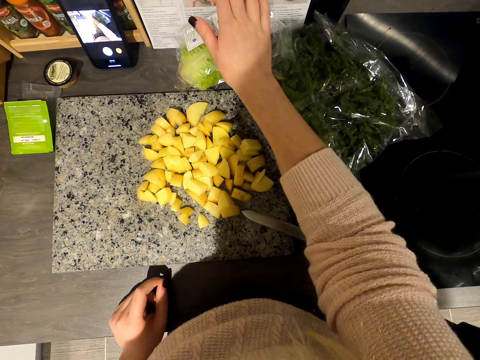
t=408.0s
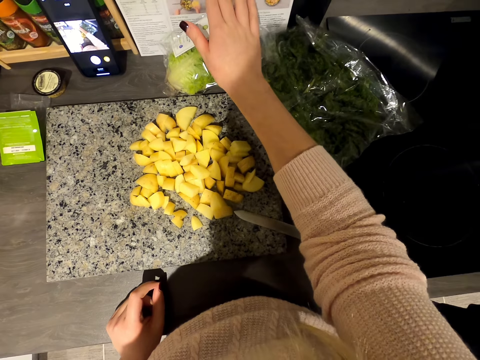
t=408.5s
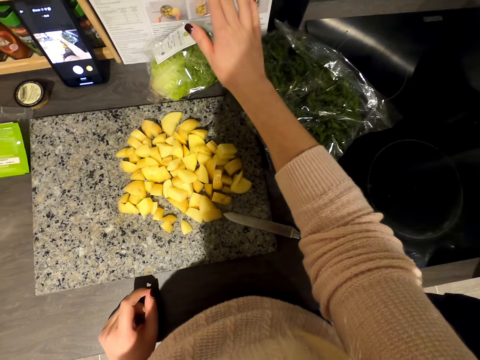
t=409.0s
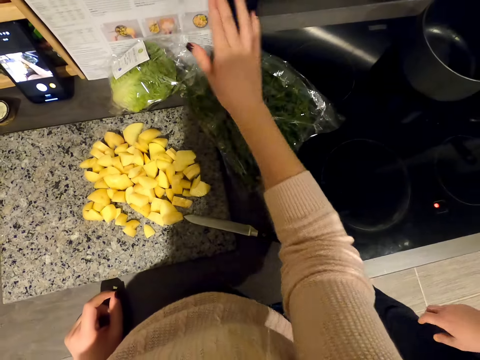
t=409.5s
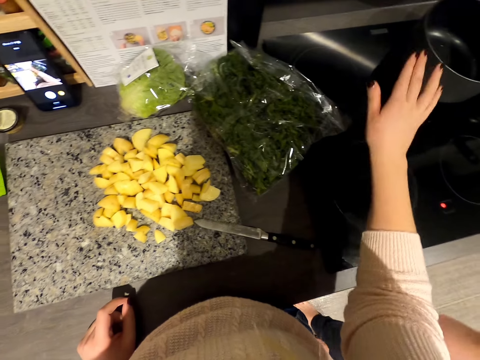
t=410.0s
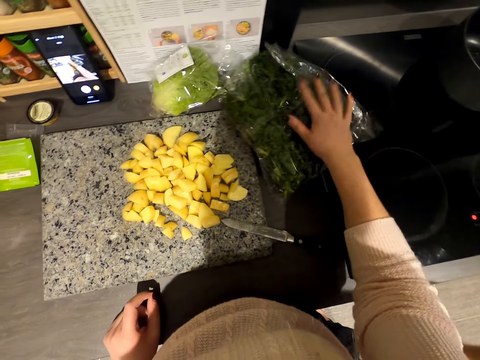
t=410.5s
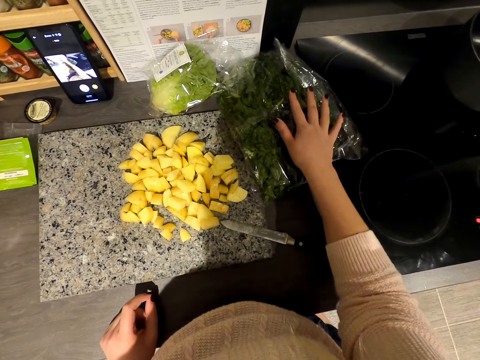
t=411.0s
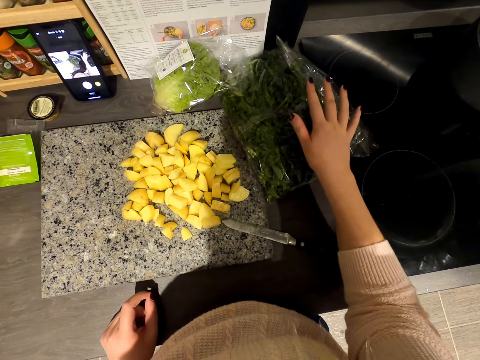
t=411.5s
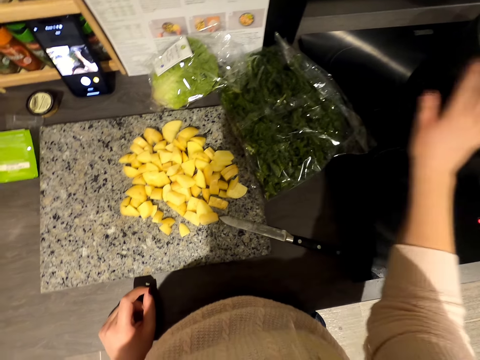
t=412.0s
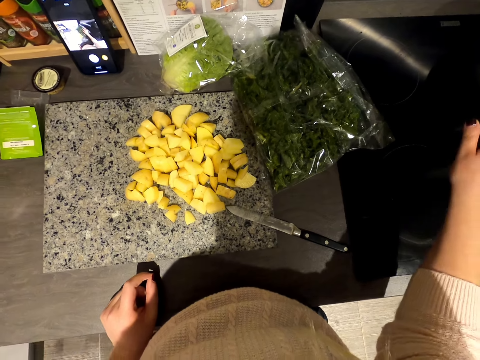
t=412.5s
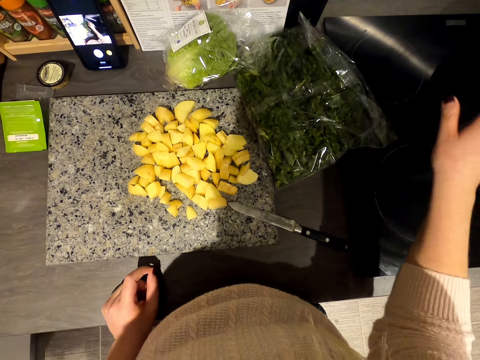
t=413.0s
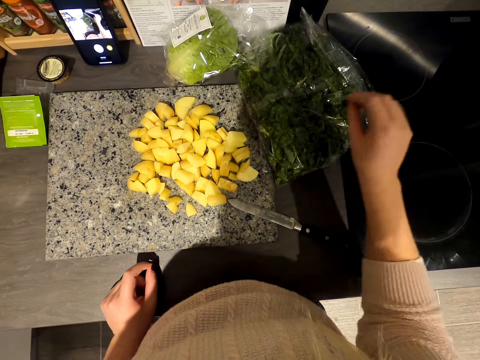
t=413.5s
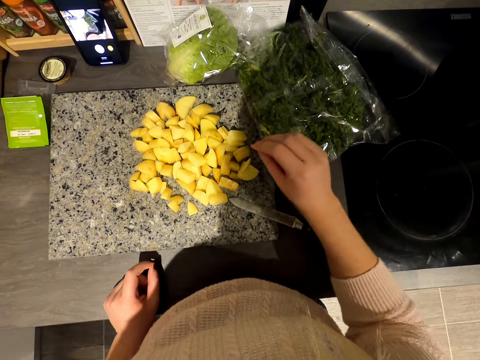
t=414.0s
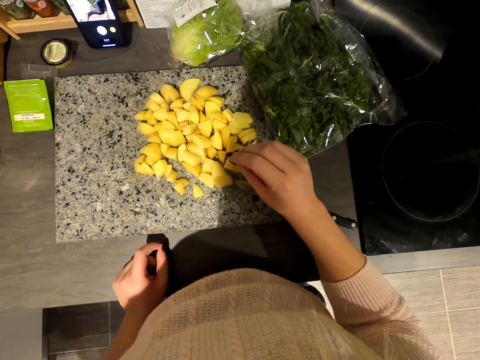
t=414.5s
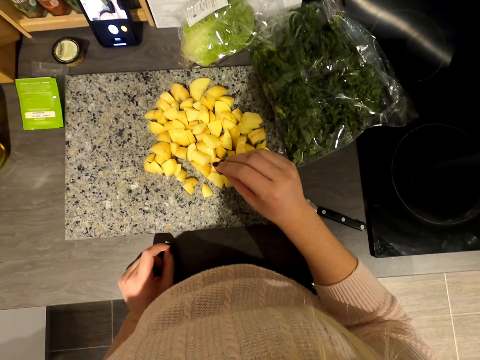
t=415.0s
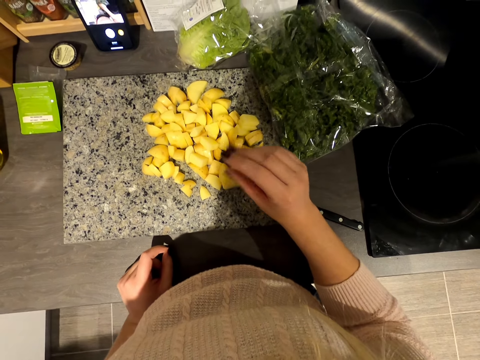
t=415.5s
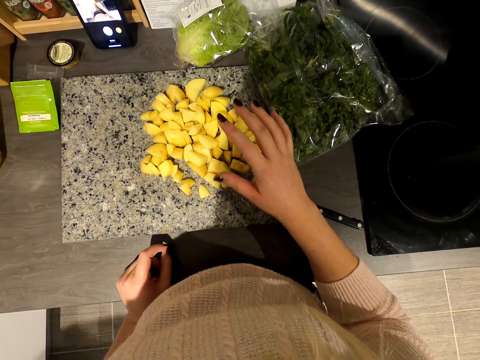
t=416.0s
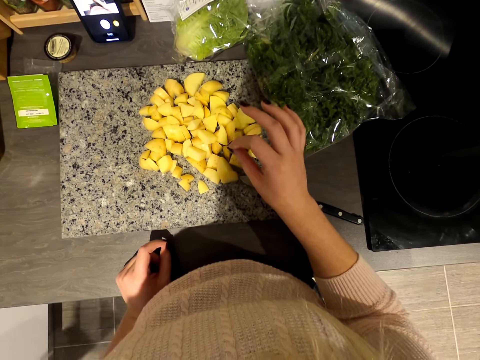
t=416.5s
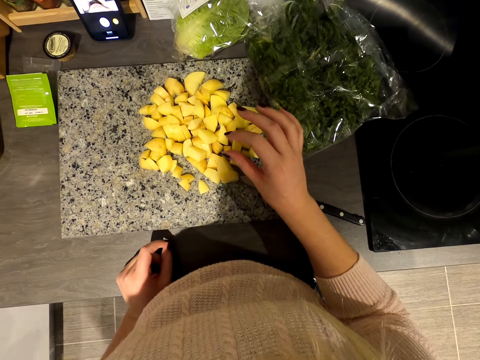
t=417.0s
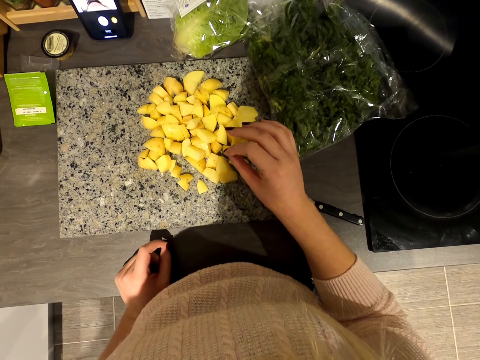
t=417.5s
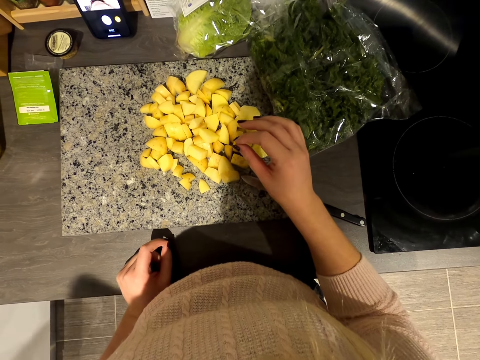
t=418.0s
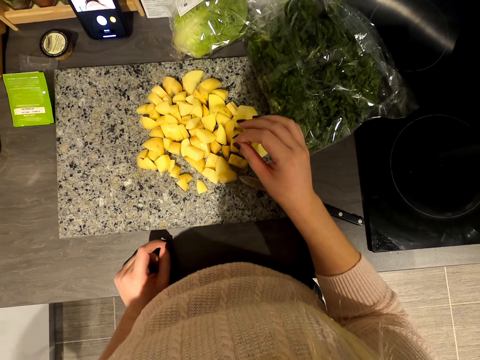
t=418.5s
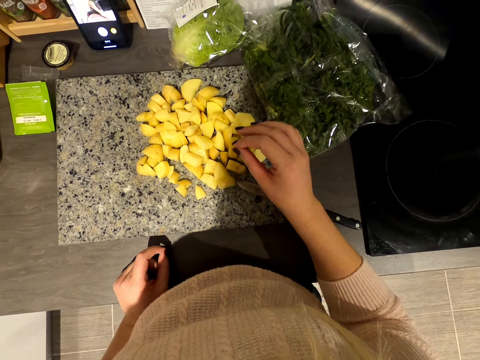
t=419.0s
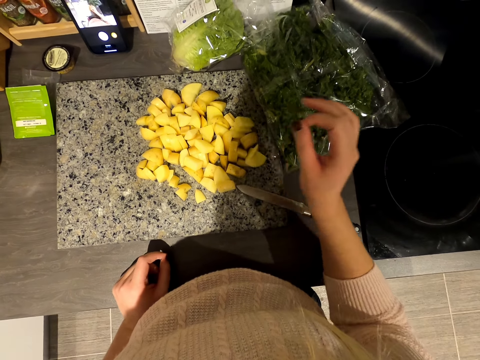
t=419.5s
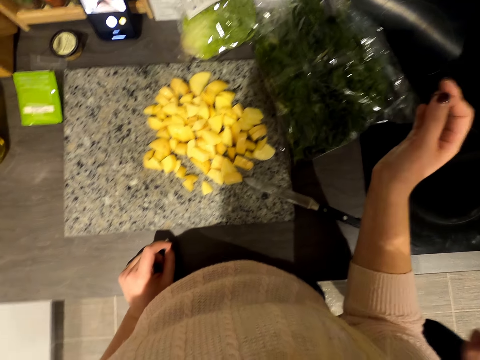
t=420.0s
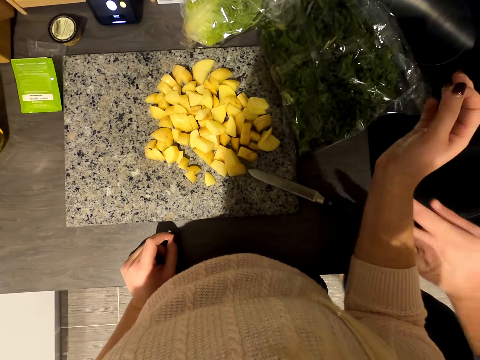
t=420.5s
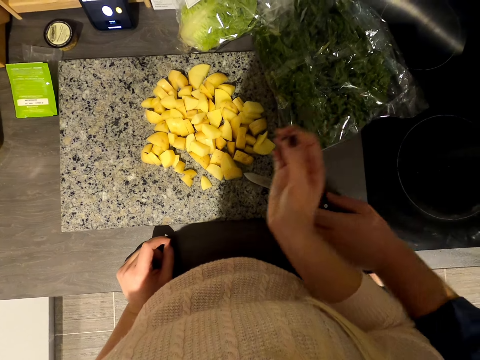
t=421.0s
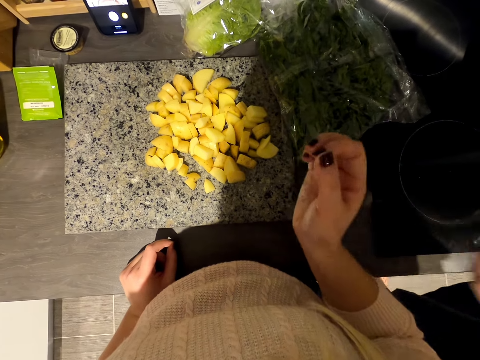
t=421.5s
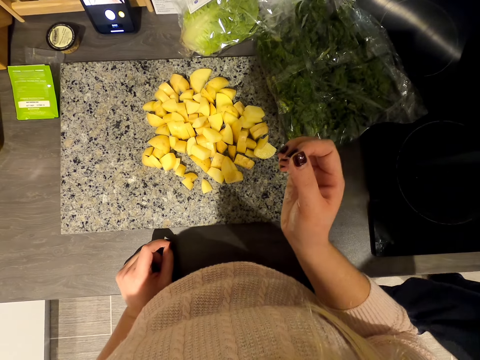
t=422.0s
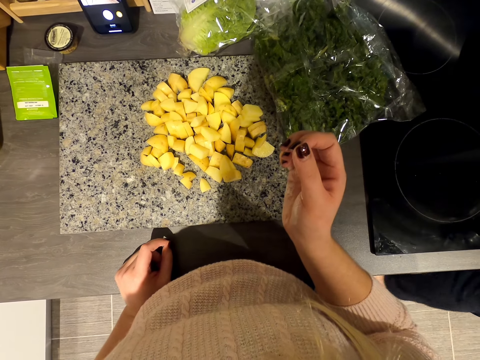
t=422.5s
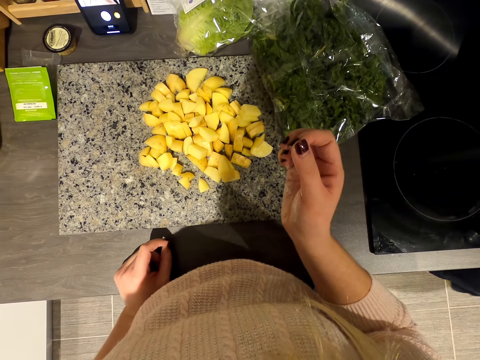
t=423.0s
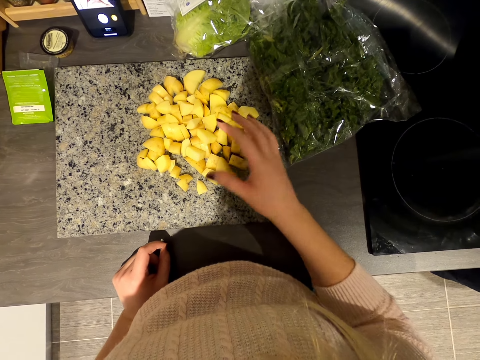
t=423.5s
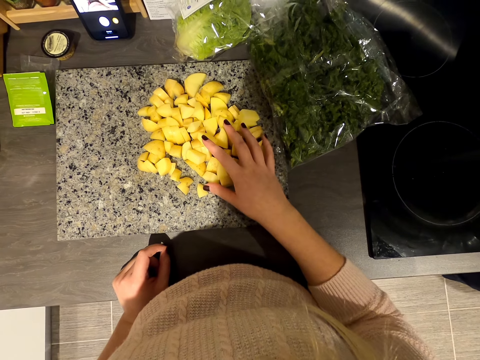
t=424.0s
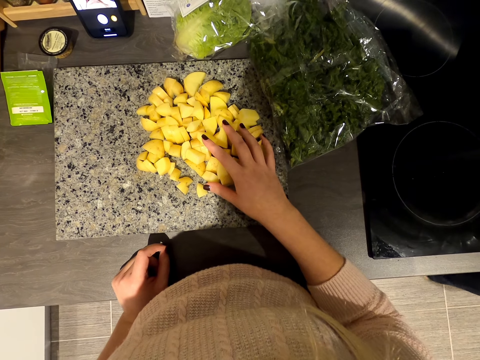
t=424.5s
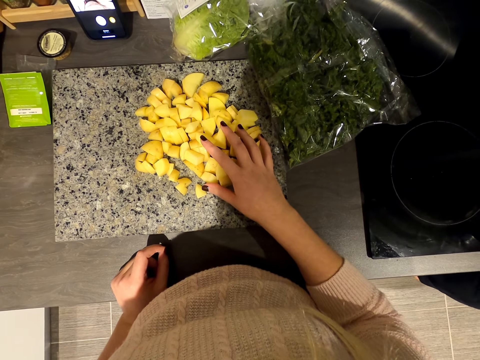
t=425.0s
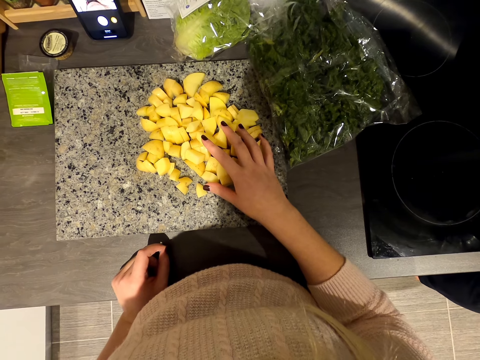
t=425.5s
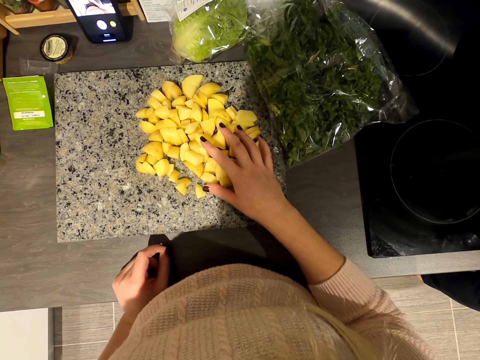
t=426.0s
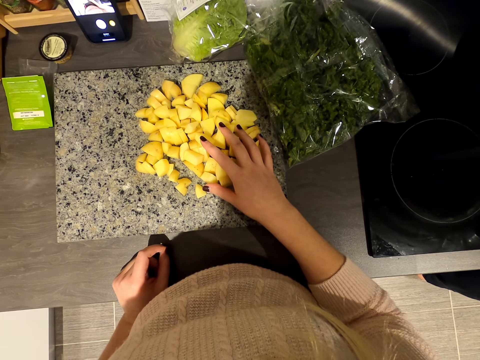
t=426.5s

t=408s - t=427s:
The camera wearer touches the vegetables. They move the hand. A man takes the knife. The camera wearer reads the ingredients on the paper. They hold the potatoes.

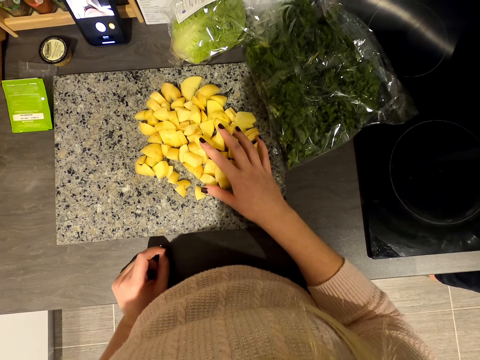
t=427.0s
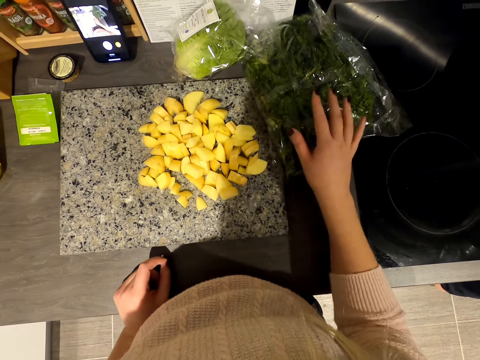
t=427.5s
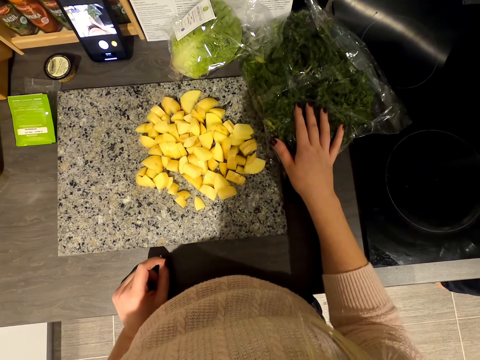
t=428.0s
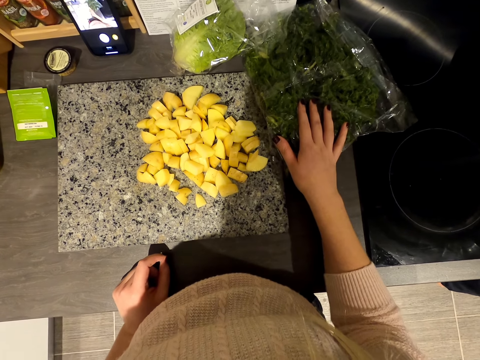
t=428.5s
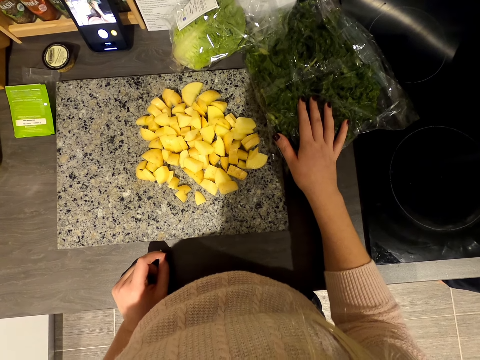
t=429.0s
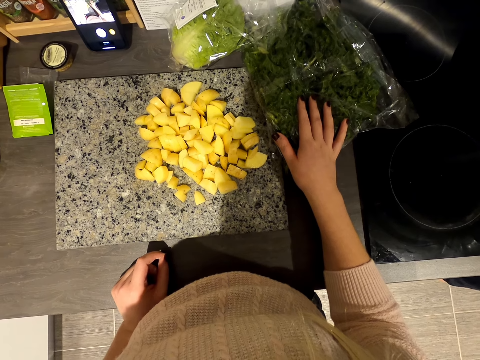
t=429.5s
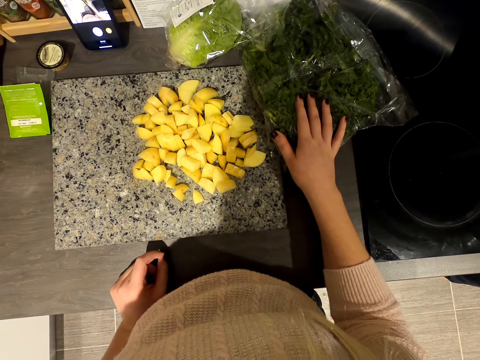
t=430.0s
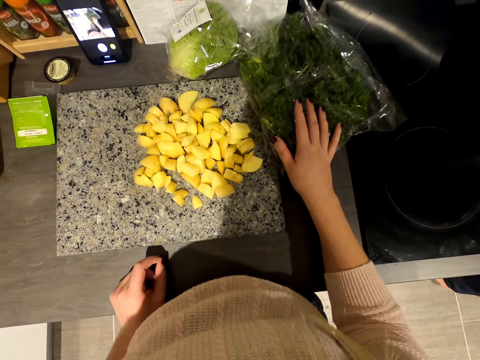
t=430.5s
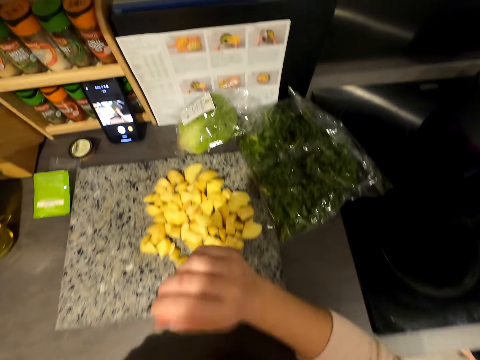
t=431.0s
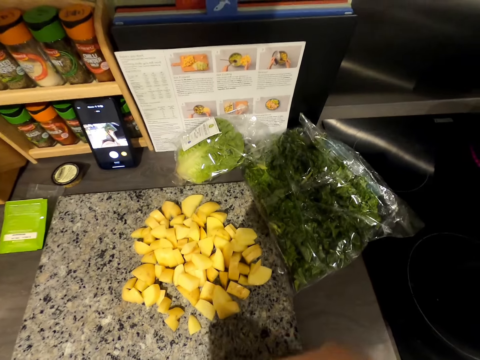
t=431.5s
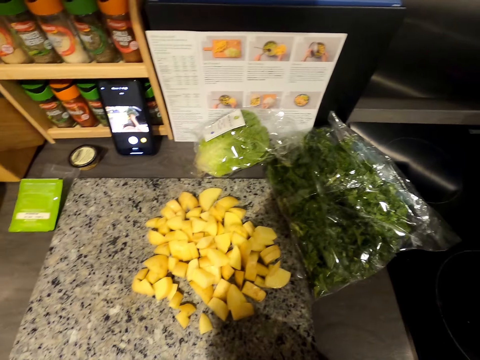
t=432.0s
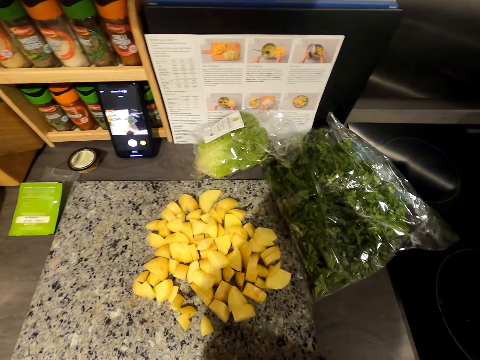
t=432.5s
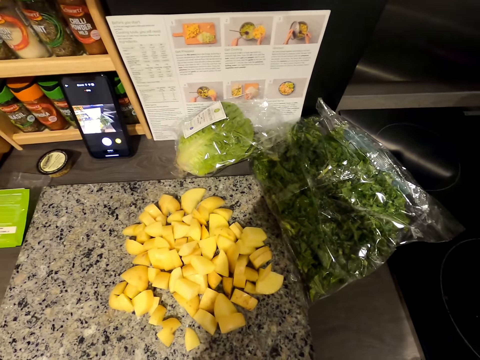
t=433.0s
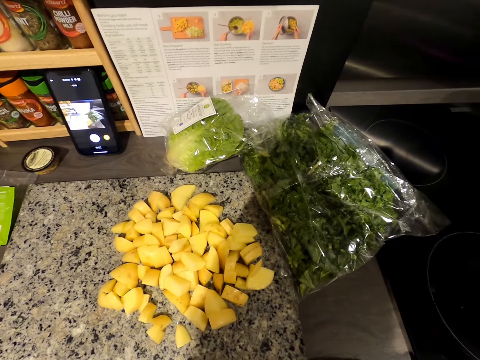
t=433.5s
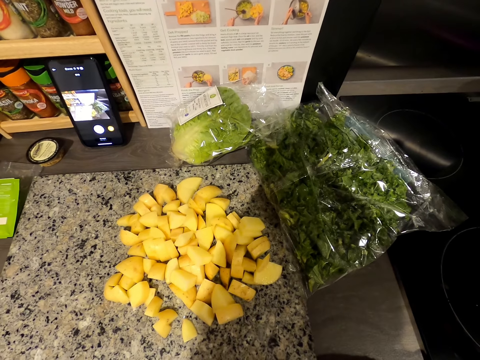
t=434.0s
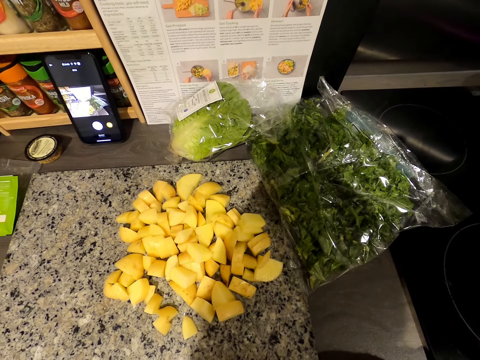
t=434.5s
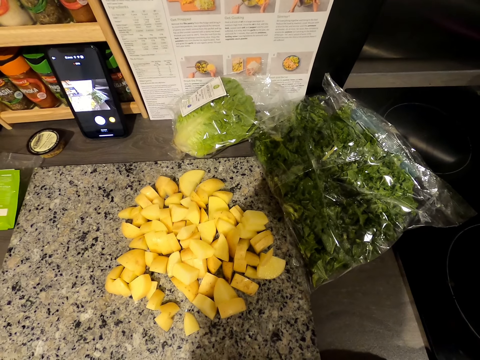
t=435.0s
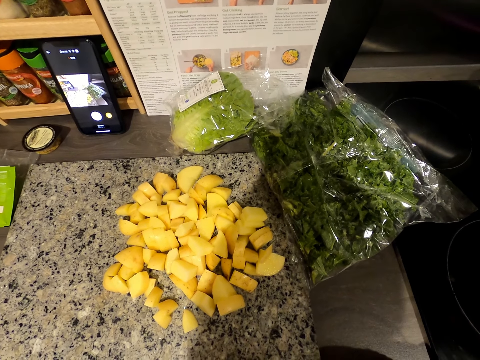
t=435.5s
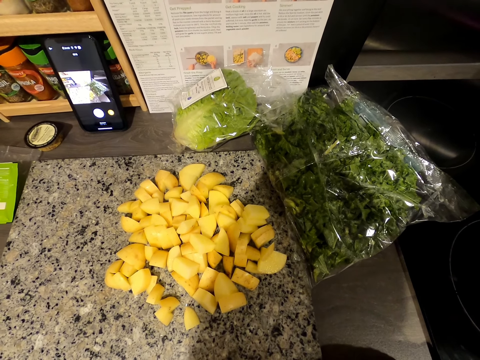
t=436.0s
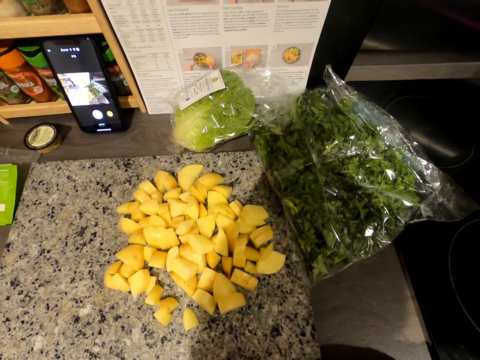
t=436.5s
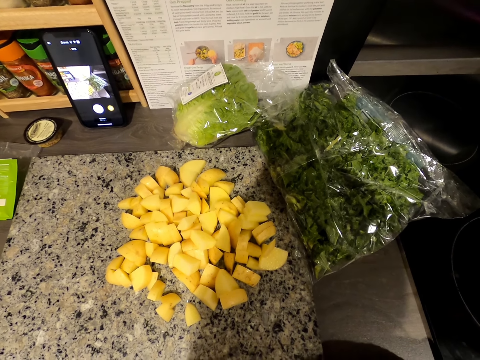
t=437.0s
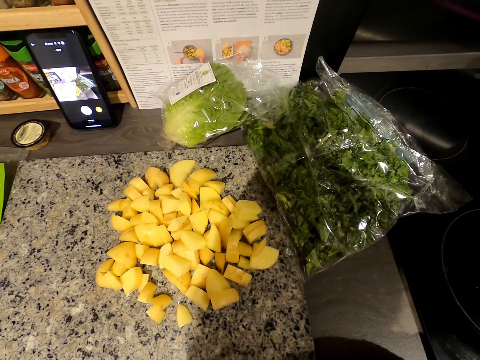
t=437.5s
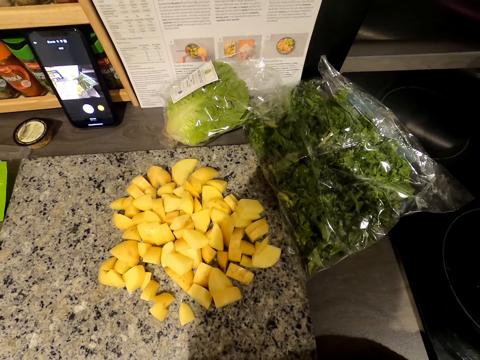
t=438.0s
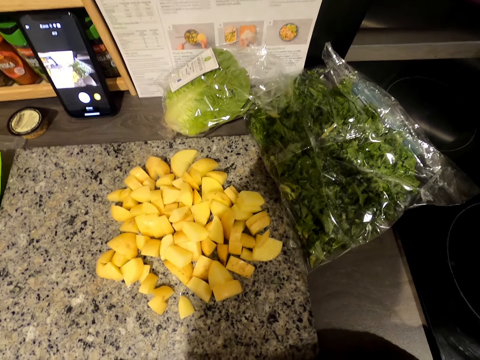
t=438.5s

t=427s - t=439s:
The camera wearer holds vegetables. They fold the hands.
